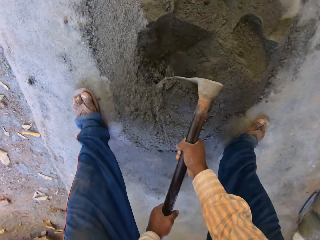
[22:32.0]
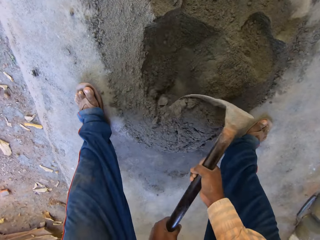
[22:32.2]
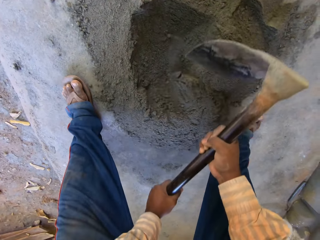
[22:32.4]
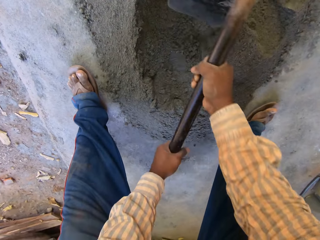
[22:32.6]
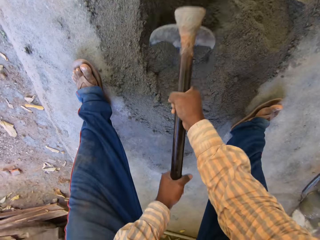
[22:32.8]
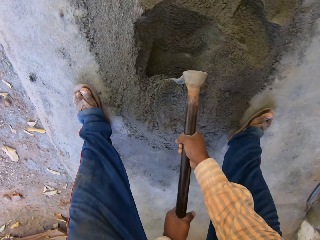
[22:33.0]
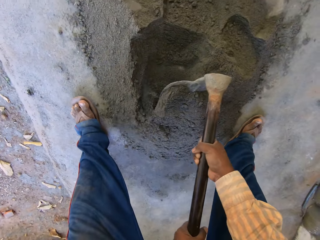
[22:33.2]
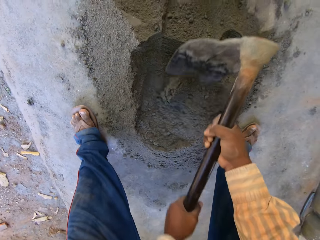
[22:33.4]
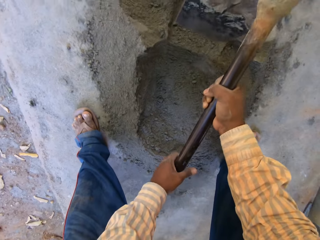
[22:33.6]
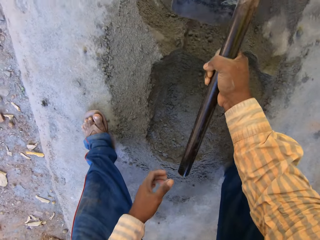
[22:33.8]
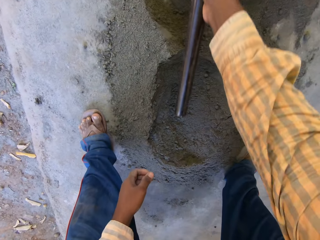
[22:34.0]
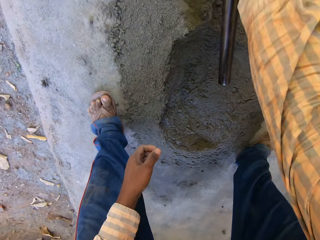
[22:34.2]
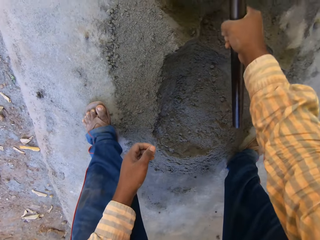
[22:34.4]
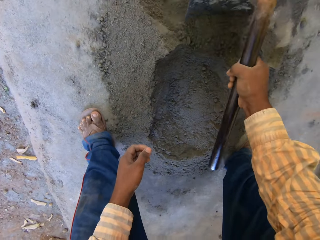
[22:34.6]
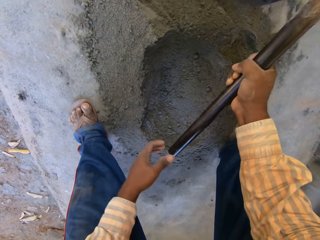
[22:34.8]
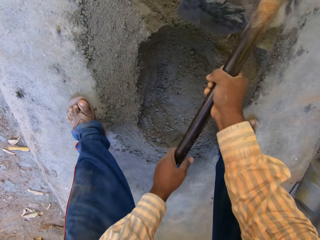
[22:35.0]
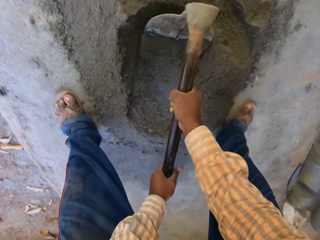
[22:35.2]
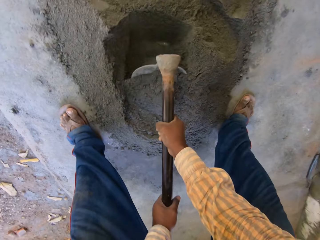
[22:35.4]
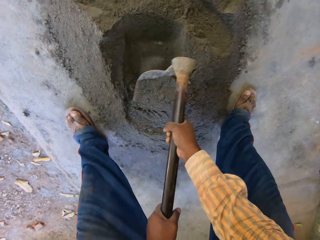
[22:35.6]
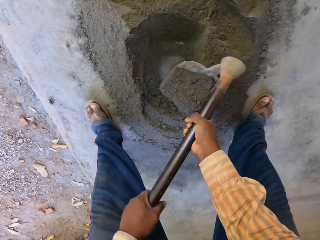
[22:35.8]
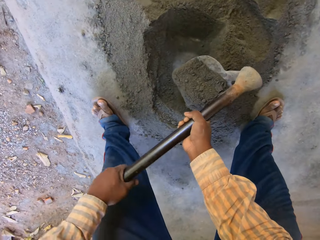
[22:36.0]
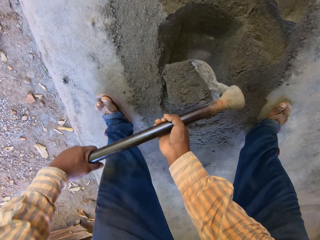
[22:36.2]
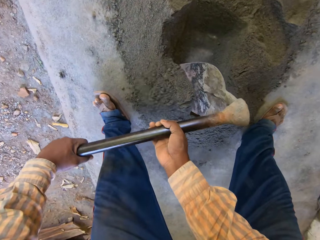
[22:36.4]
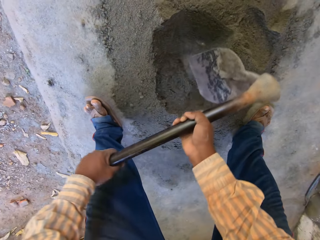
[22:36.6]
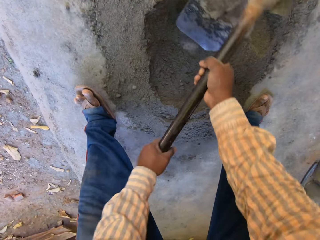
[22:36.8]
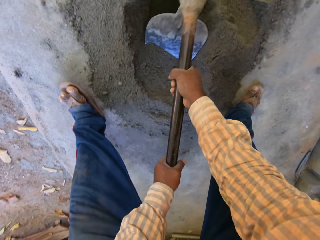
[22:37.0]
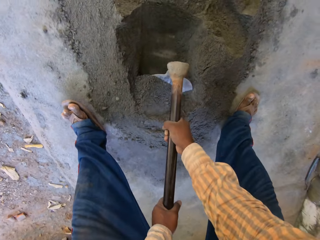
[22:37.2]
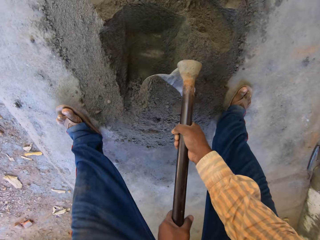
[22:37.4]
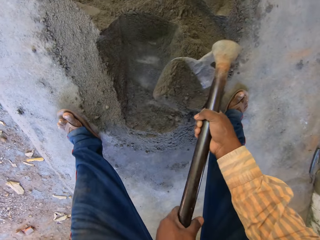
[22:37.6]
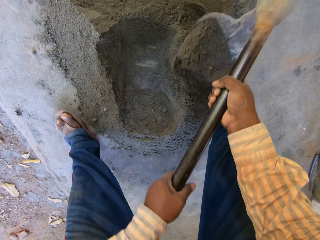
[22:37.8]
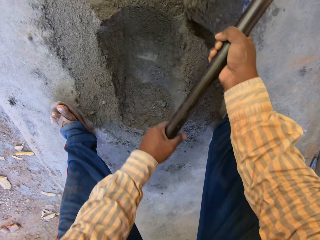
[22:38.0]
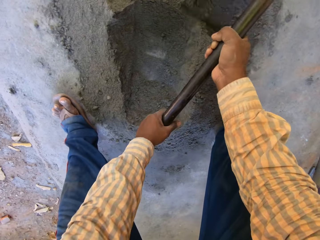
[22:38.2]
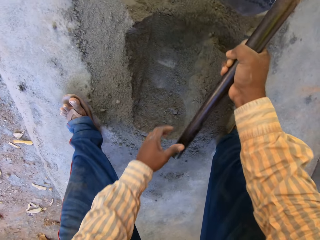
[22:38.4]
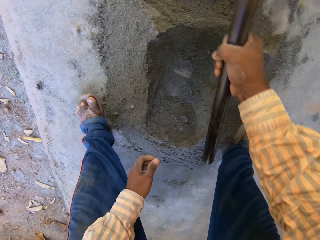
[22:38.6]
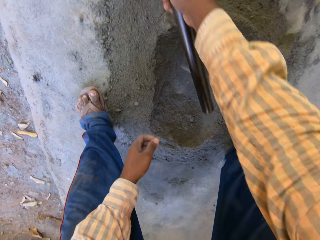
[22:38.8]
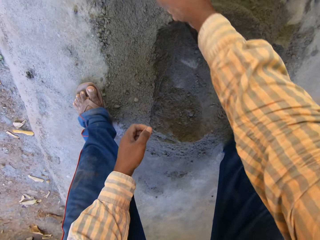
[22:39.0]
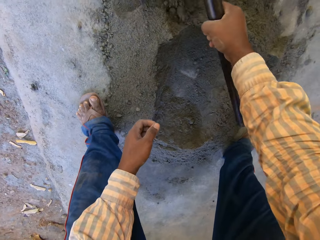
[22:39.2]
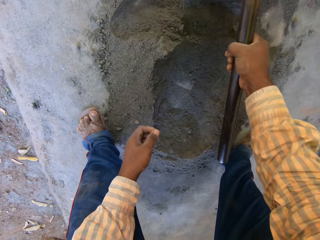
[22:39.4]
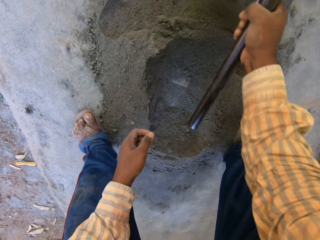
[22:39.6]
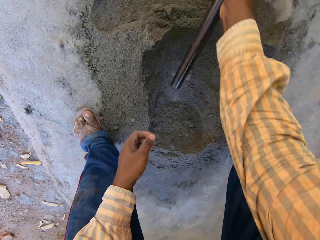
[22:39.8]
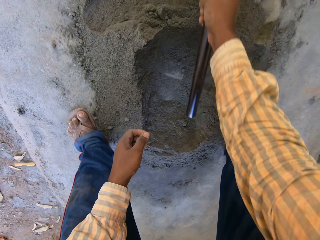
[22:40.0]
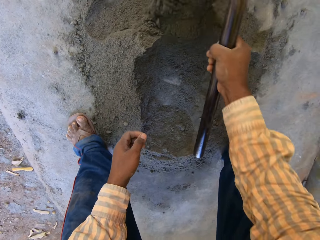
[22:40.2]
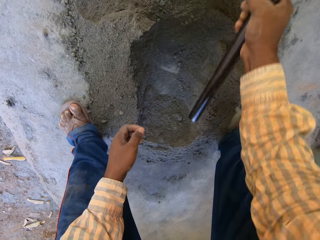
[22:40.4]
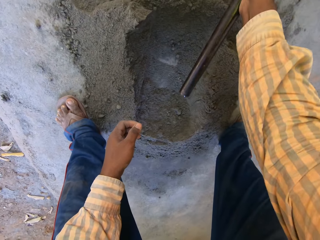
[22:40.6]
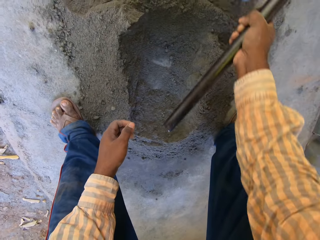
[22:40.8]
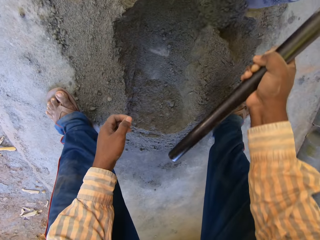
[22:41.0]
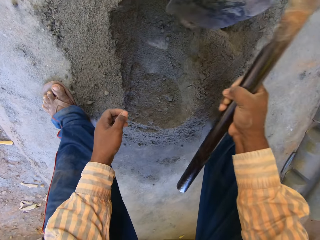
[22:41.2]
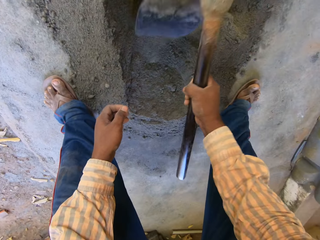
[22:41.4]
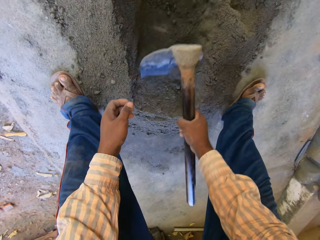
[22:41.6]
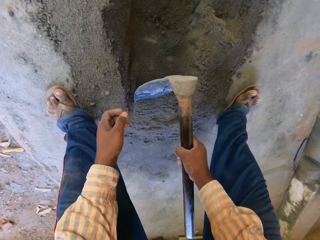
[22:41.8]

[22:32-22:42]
The camera wearer mixes the cement and sand with the hoe in his right hand. He mixes the cement and sand with the hoe in both hands. He mixes the cement and sand with the hoe in his right hand.

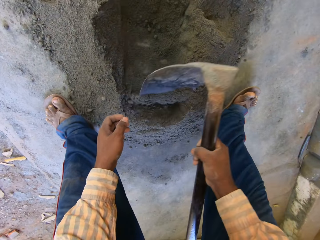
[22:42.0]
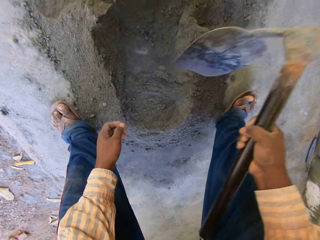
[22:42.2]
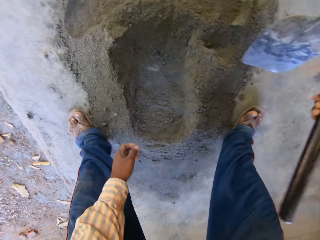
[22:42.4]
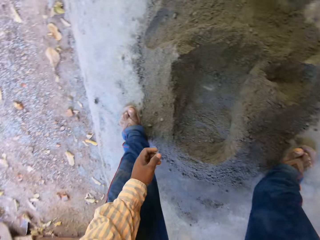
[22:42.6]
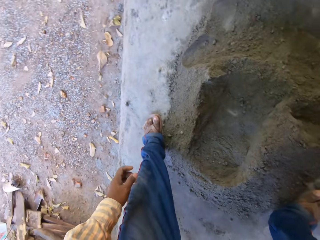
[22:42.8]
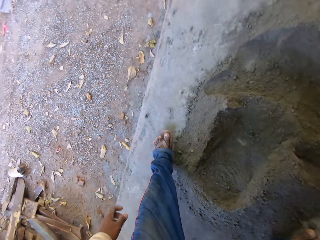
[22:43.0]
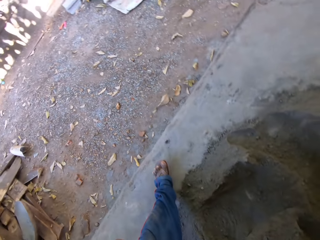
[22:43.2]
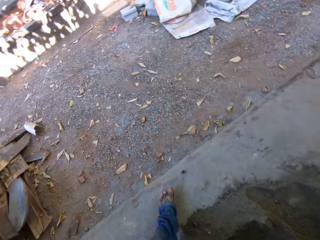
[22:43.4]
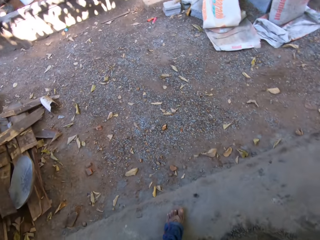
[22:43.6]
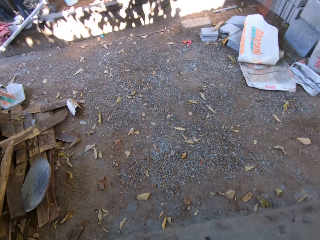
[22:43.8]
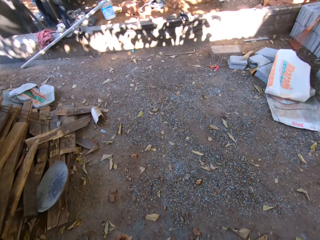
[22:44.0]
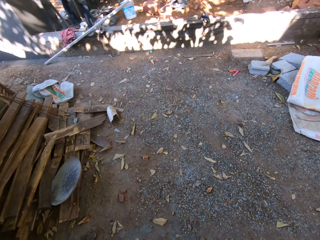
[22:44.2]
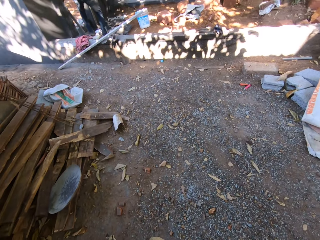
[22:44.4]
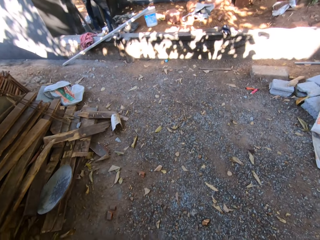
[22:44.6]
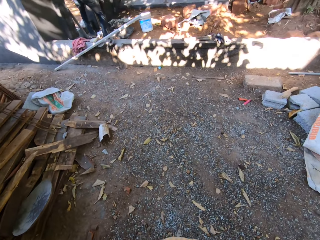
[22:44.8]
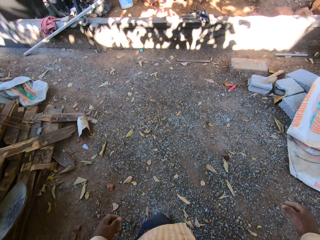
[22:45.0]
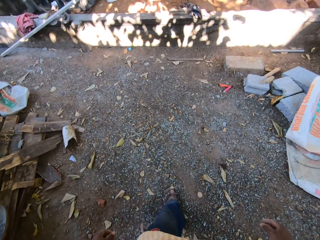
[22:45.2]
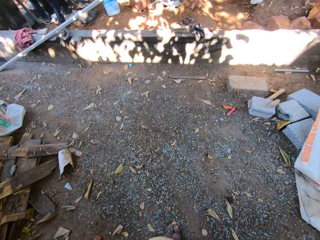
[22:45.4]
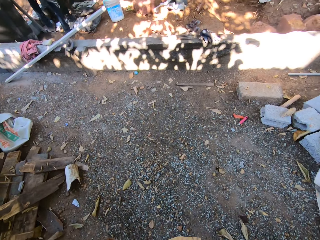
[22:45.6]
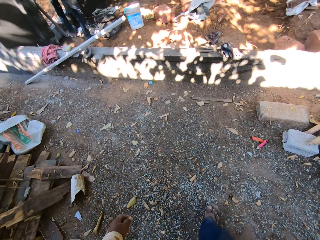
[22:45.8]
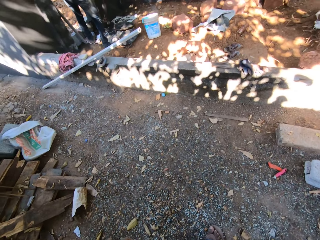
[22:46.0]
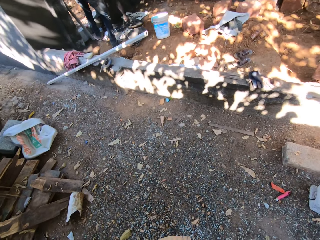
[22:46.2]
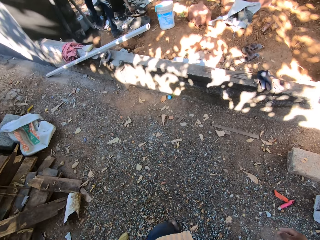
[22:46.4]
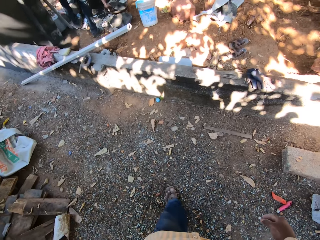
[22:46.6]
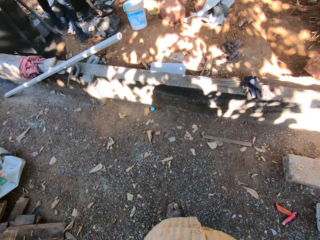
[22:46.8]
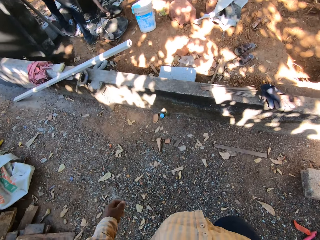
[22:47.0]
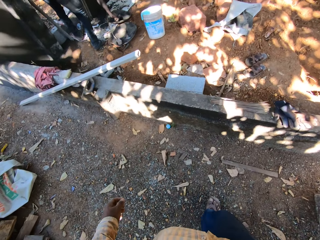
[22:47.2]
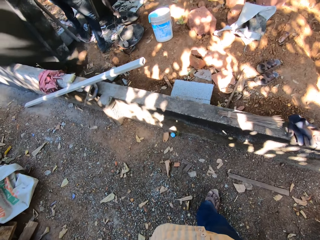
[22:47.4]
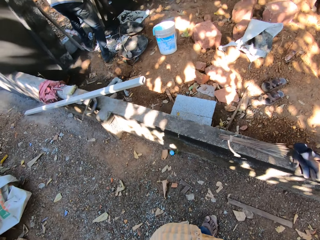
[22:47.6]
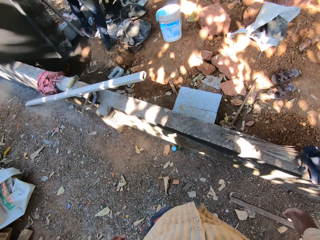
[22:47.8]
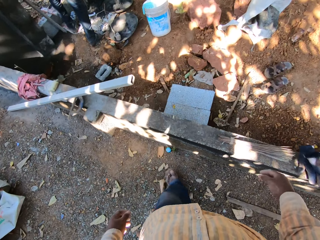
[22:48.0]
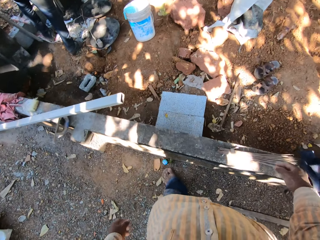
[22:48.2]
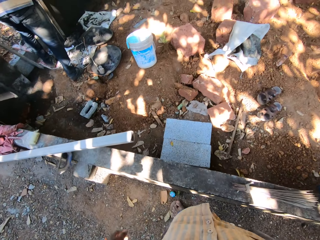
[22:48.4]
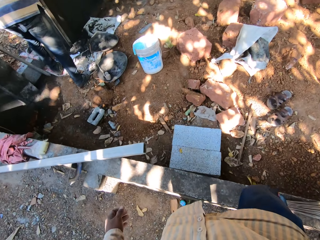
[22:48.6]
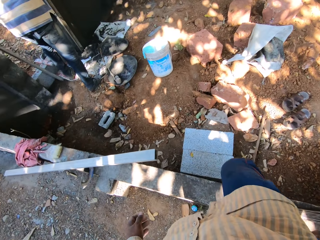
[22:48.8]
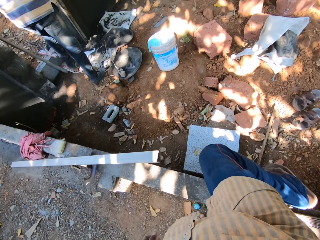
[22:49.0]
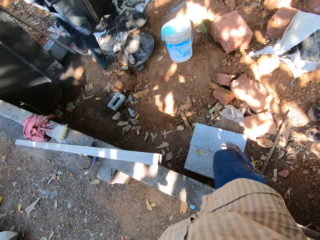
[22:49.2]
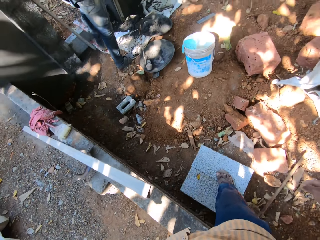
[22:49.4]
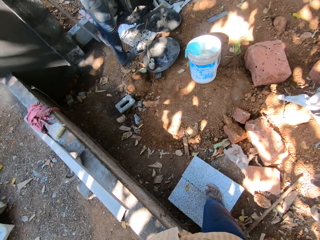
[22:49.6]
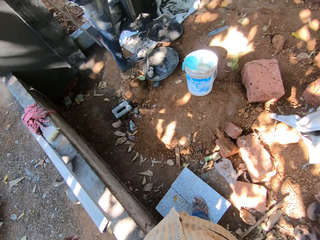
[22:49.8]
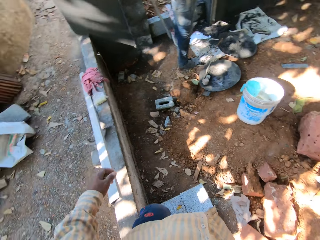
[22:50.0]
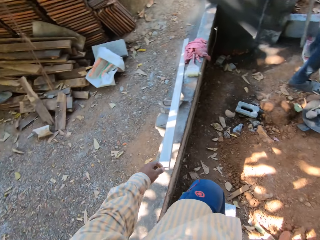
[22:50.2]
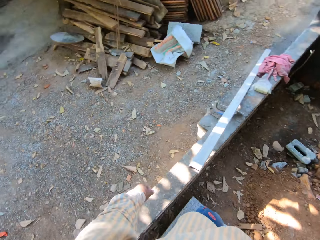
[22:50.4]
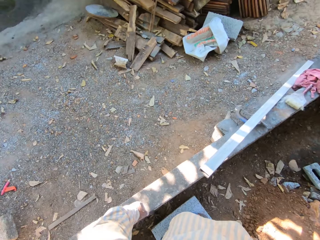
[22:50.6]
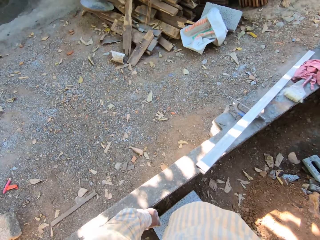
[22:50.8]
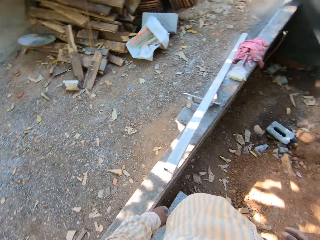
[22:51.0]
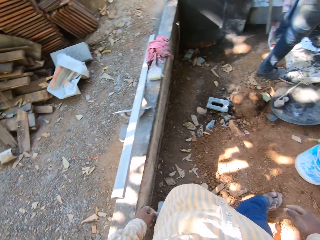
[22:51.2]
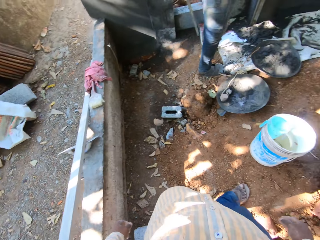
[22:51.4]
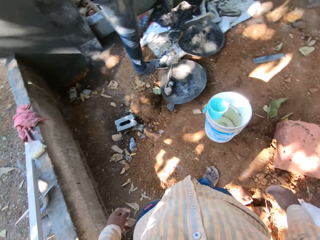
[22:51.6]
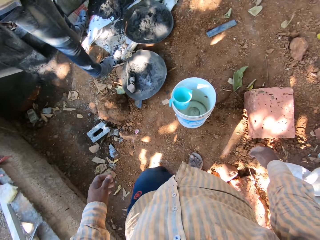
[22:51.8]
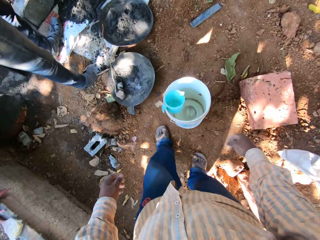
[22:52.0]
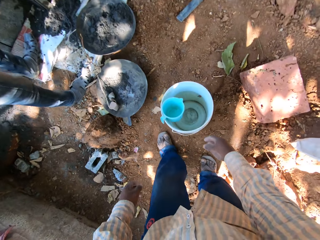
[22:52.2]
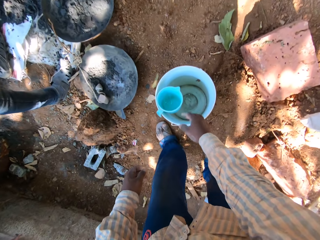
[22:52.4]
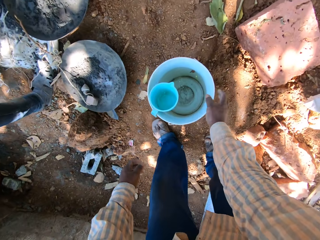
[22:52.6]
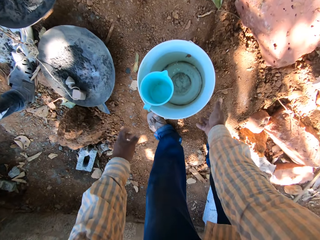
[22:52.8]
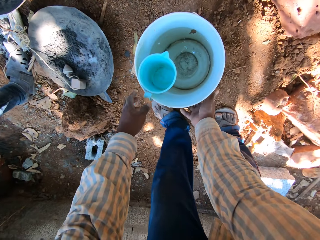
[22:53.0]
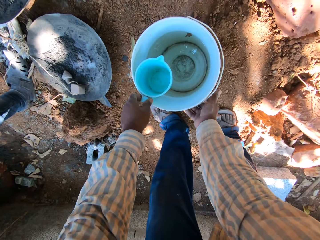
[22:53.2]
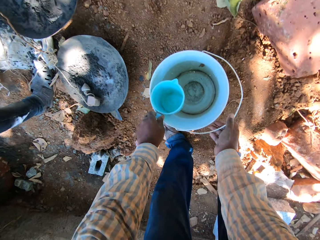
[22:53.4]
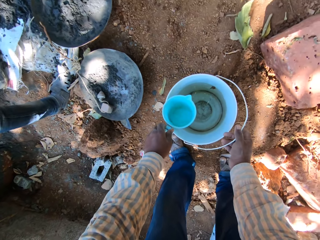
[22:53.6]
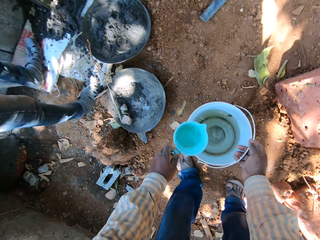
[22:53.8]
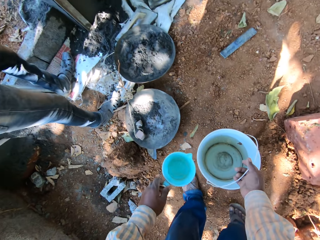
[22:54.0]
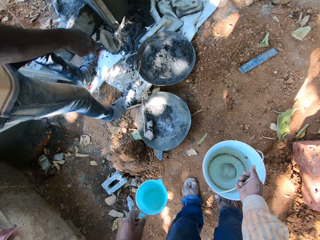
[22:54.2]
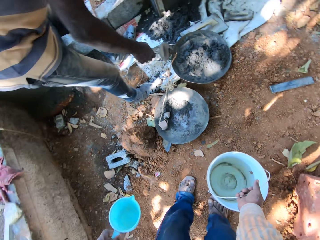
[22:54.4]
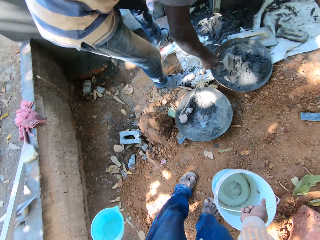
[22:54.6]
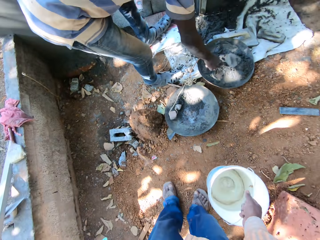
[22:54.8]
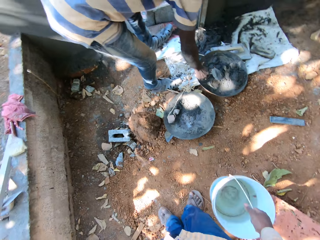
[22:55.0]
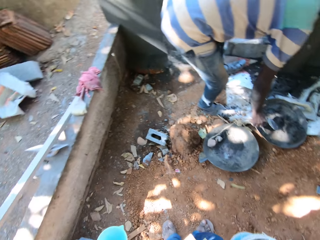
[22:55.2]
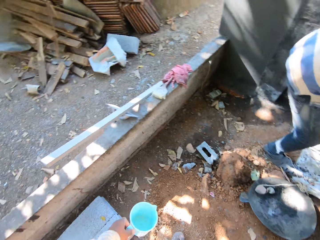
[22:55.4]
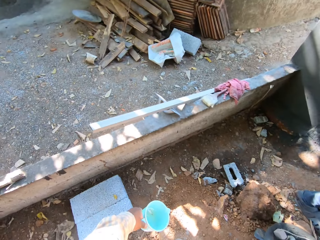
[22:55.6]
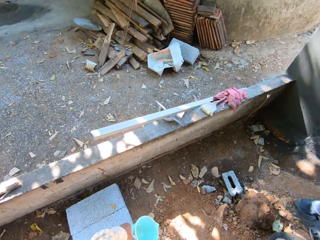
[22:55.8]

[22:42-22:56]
The camera wearer looks around. He drops the hoe on the concrete floor with his right hand. He walks around. He looks around. He picks up a cup from inside a bucket with his left hand. He carries the bucket on the ground with his right hand. He picks up the bucket.
